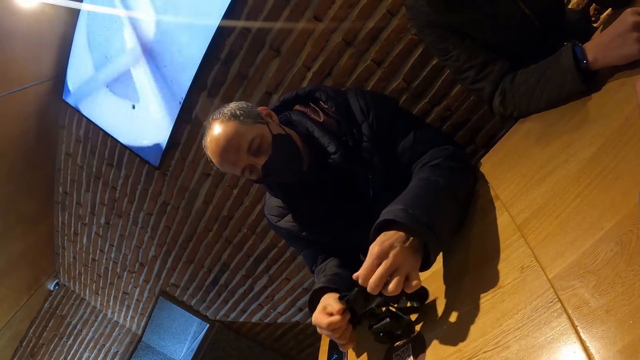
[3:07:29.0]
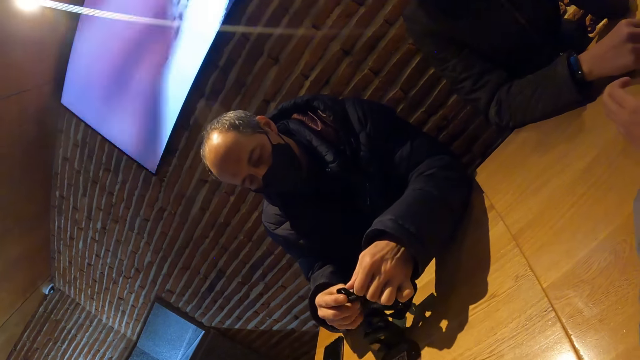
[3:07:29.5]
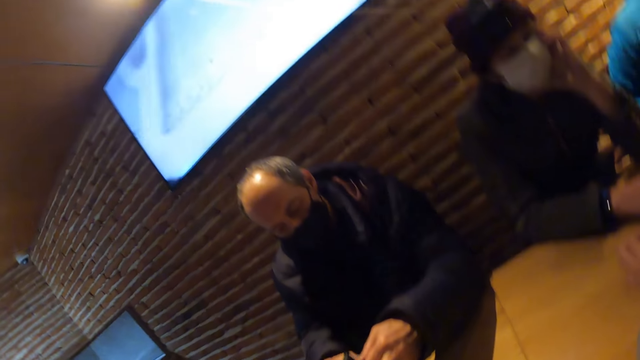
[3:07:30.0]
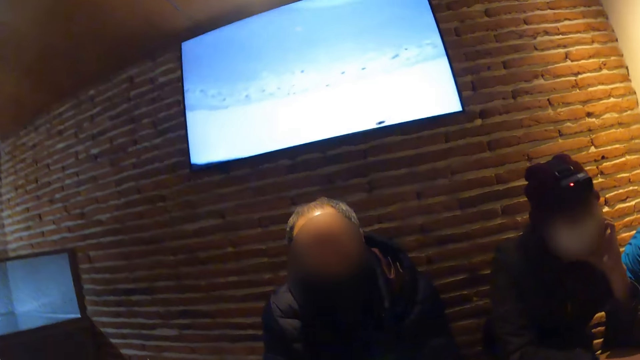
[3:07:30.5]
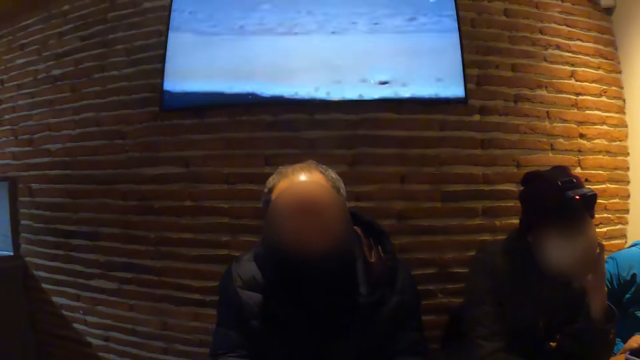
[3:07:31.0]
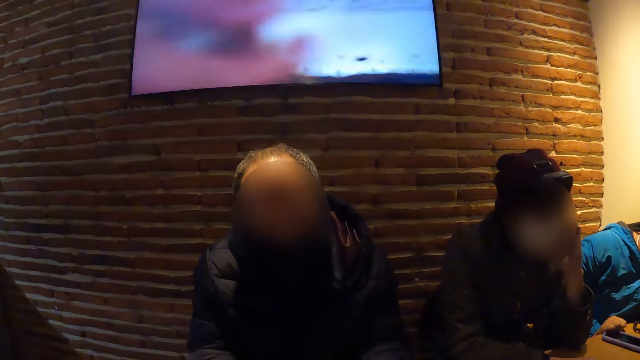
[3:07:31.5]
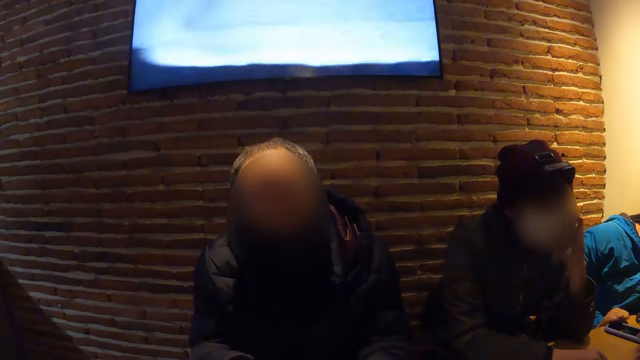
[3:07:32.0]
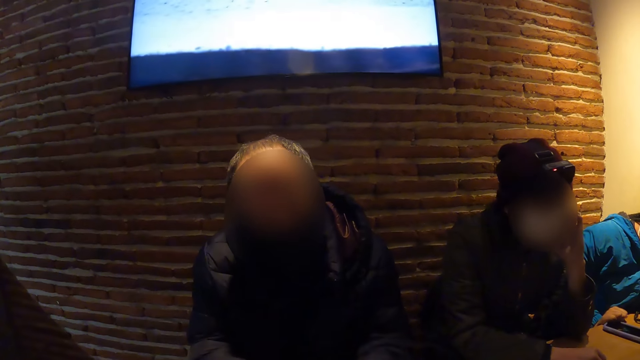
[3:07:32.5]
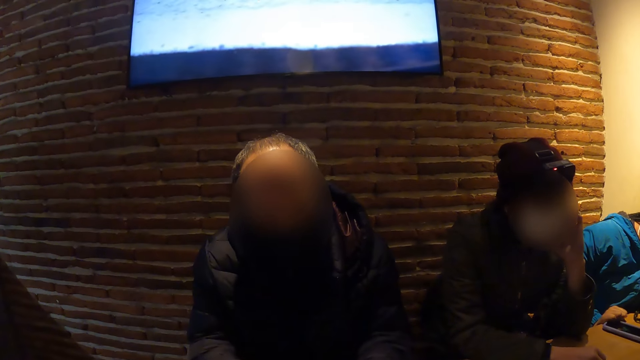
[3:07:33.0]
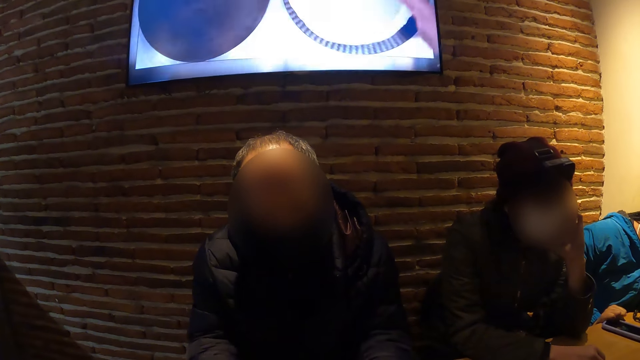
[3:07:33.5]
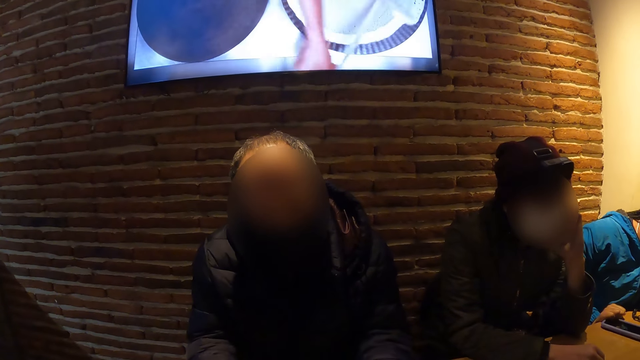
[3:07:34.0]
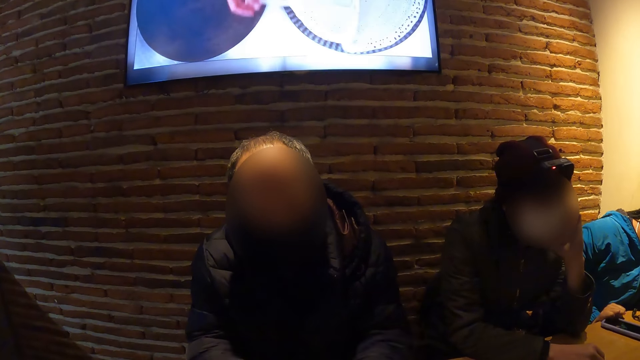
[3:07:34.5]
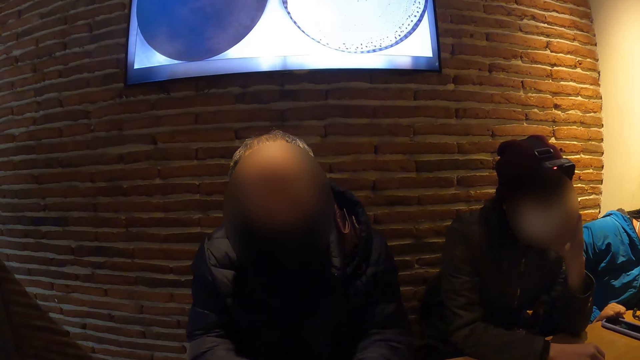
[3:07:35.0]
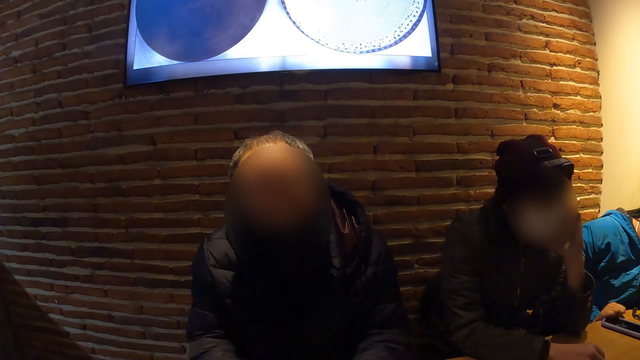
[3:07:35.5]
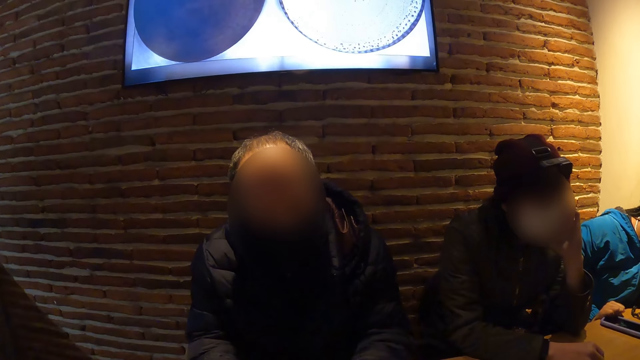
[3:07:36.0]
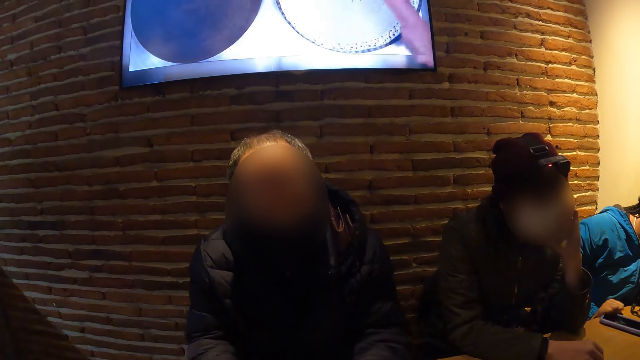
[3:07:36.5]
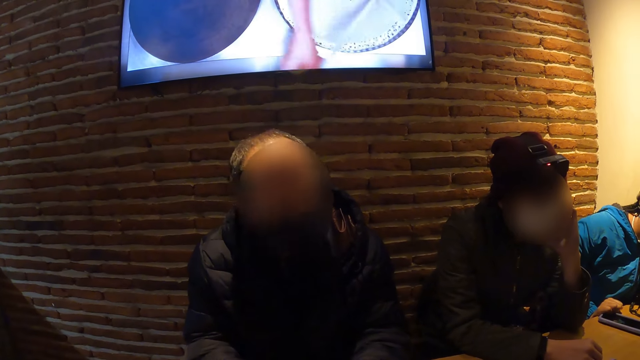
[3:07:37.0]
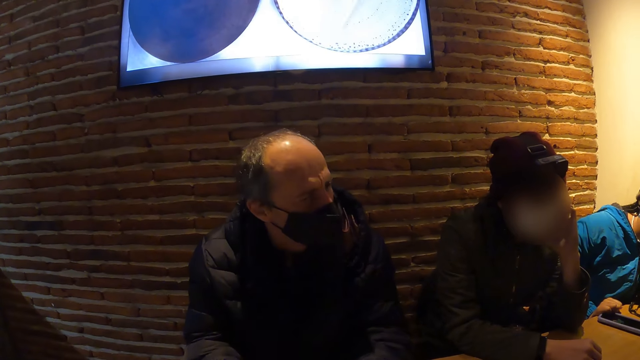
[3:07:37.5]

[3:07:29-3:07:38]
The camera wearer looks around the room.

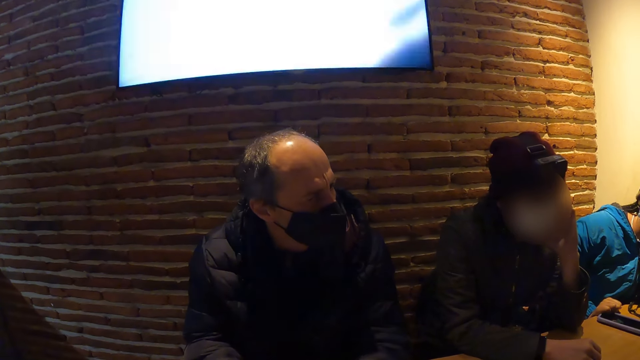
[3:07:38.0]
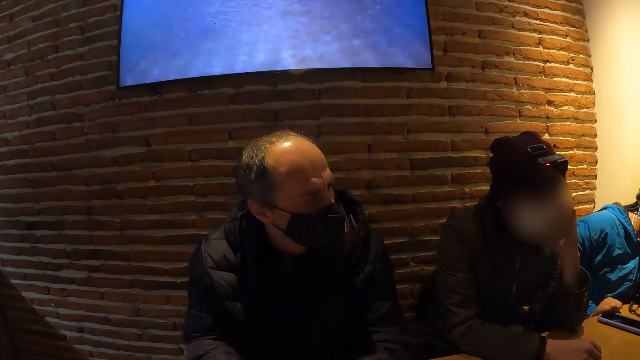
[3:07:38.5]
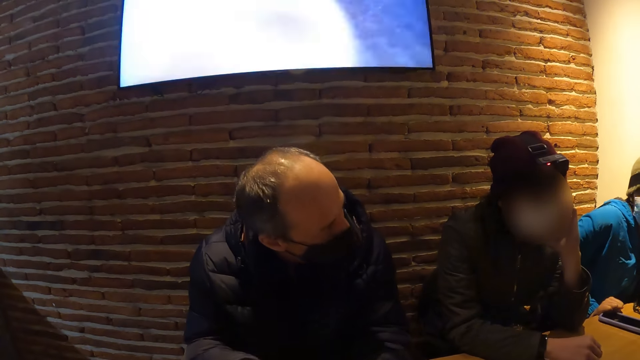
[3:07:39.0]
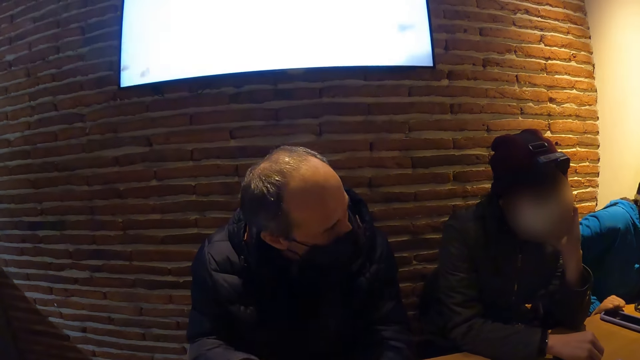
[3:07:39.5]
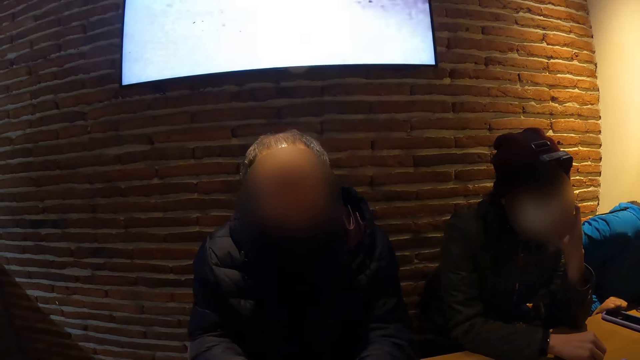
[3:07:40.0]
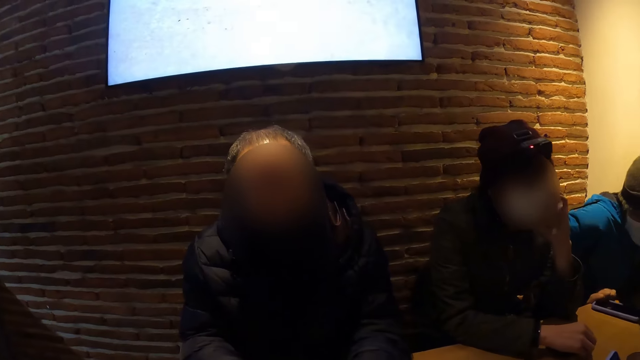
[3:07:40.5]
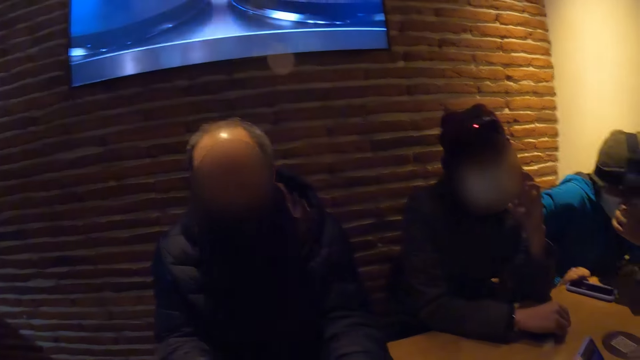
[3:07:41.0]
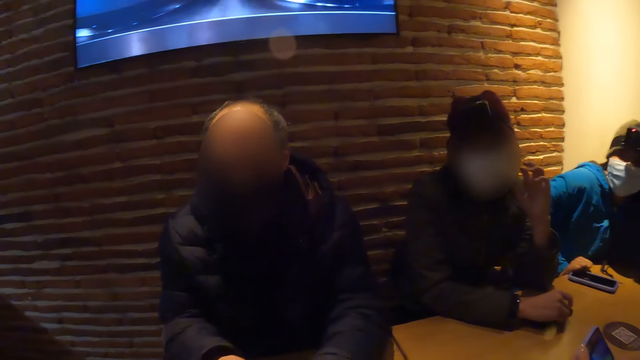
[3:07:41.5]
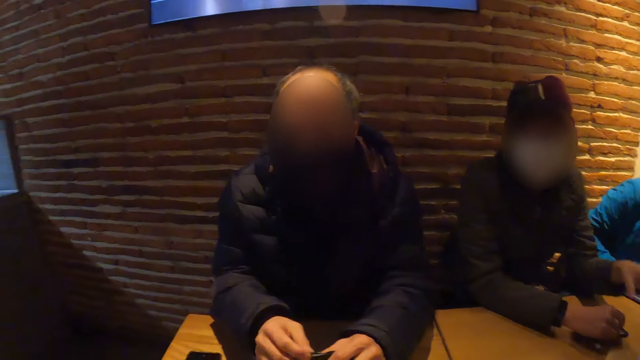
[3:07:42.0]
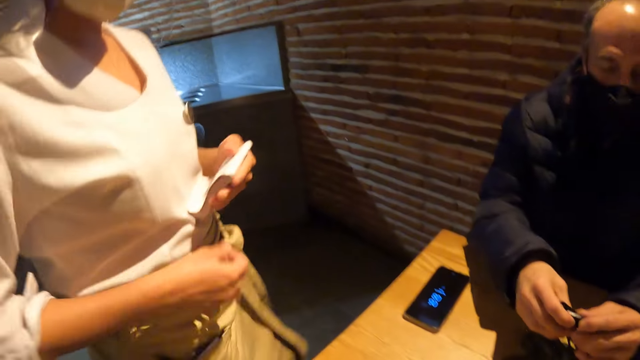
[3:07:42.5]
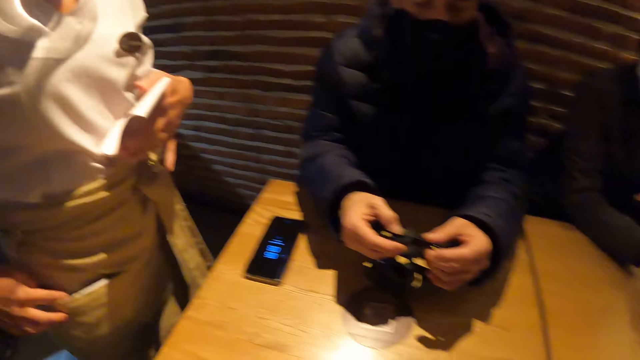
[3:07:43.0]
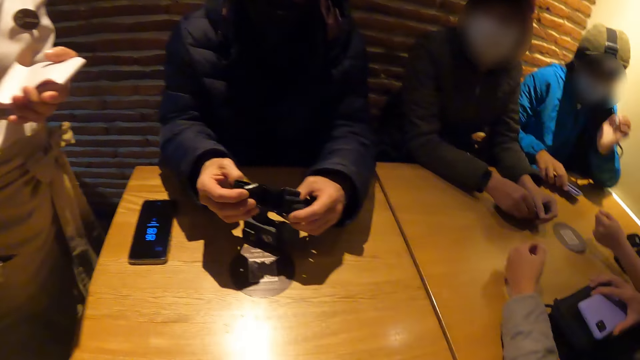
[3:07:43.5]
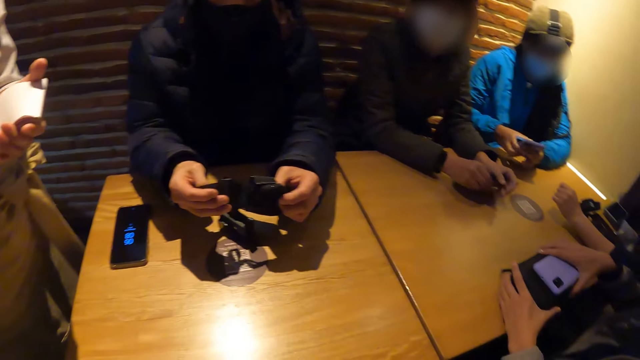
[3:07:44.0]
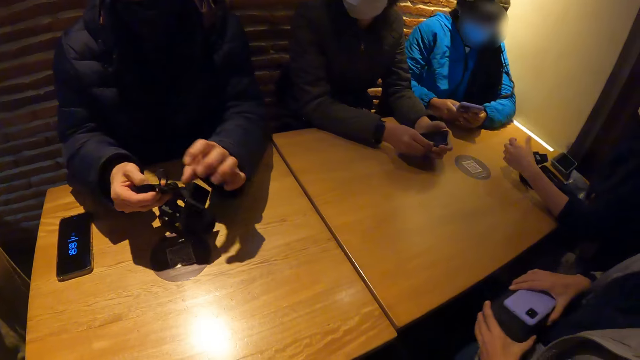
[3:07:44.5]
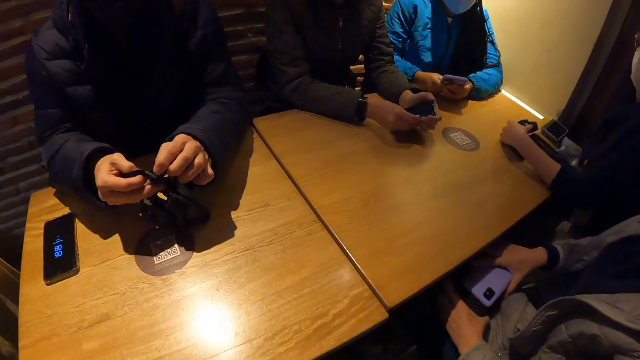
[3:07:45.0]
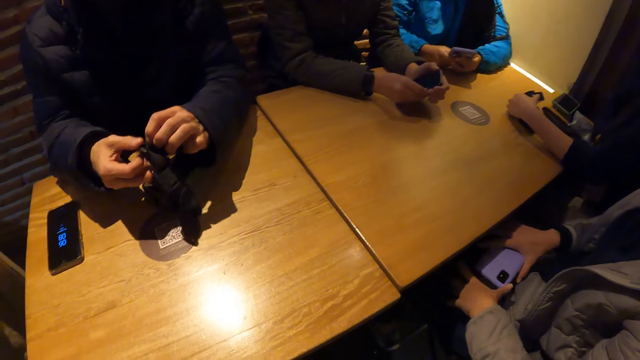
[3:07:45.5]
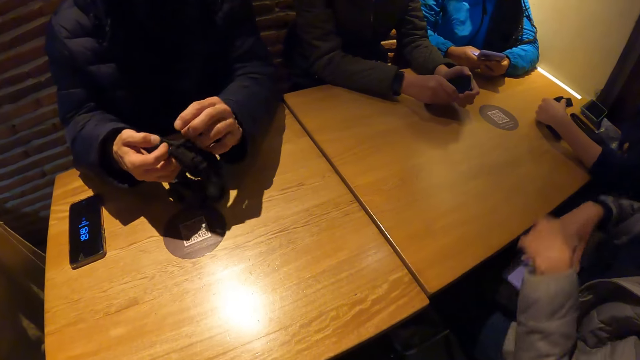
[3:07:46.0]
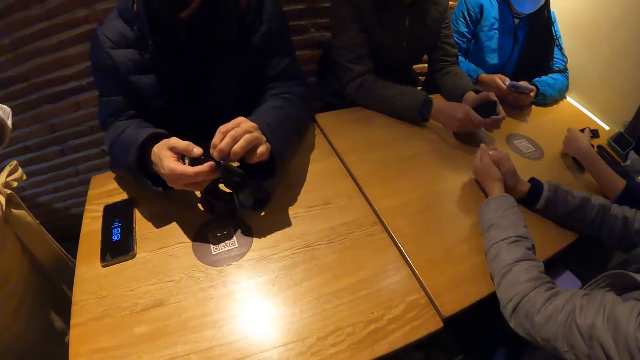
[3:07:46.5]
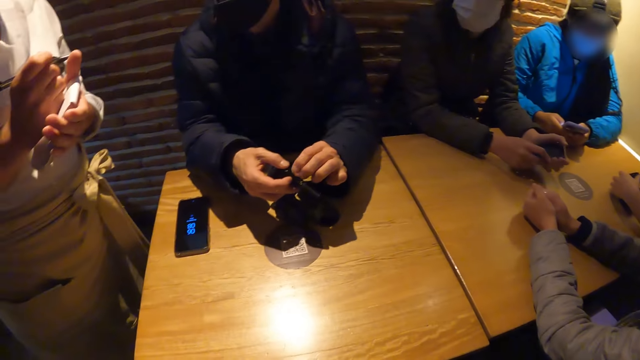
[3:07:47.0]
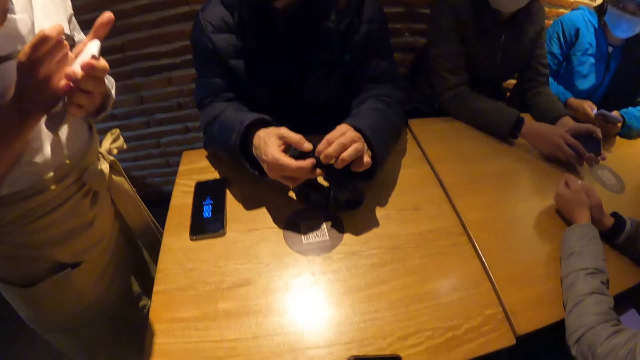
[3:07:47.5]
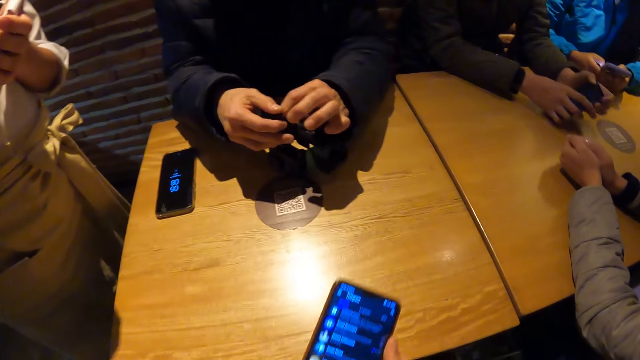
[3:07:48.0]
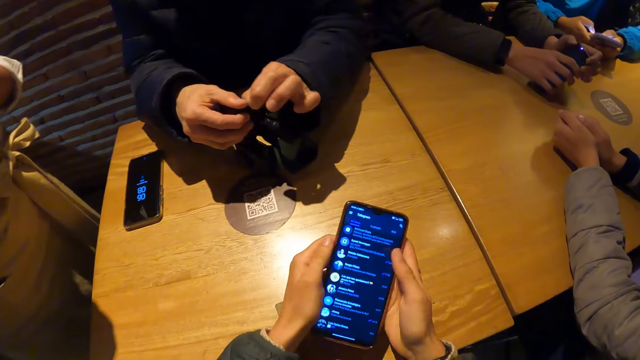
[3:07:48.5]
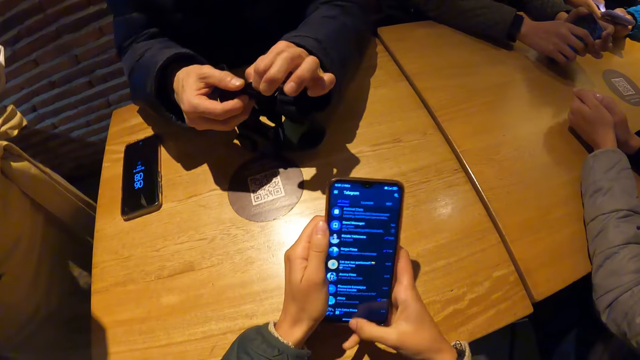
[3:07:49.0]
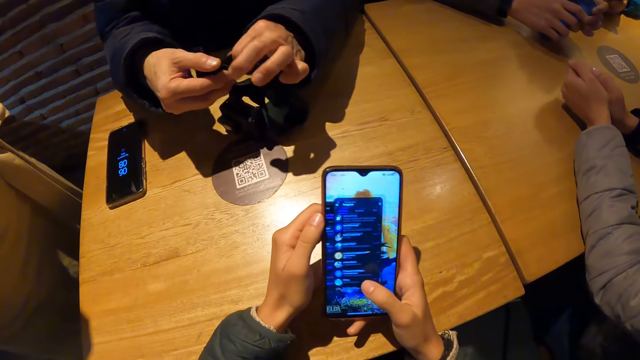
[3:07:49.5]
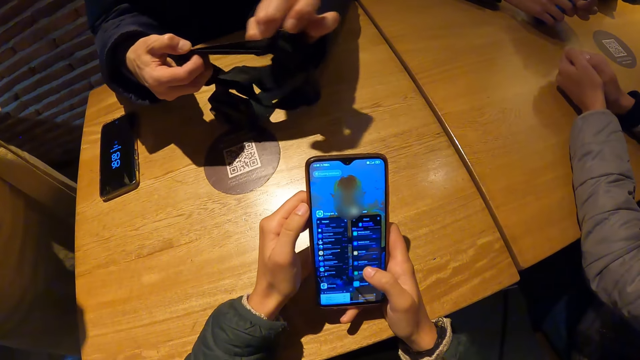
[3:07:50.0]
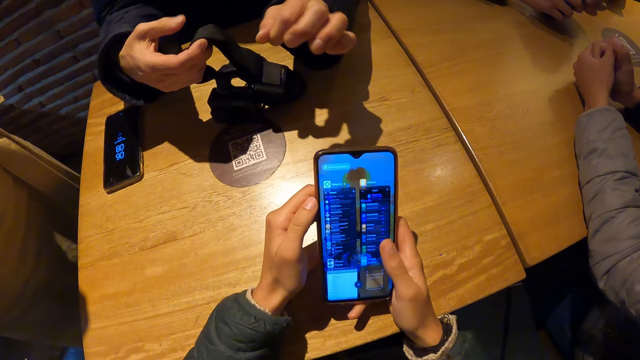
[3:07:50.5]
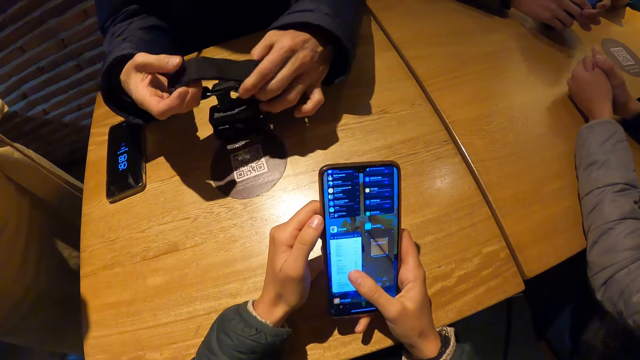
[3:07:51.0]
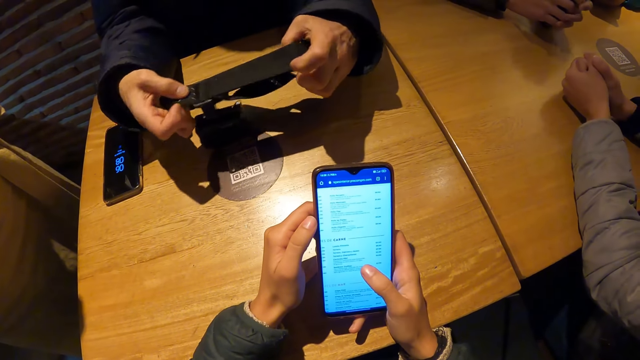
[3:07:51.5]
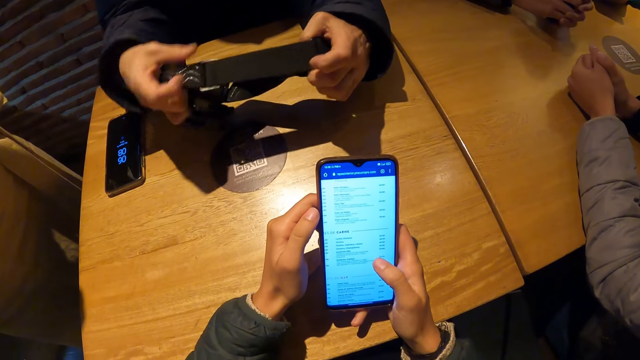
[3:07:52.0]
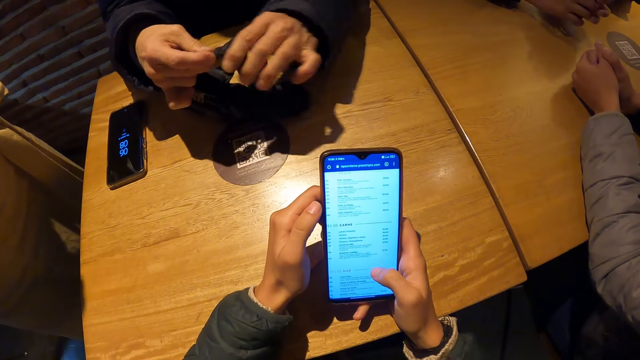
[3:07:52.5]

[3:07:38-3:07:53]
A man looks around the room. A woman interacts with the group of people. She takes a pen from her apron pocket with her right hand. A lady comes around. Another woman picks up the phone on the table with her right hand. A third woman moves the purse and phone on the table with both hands. The lady holds the paper. The third woman places the purse and the phone on her thigh with both hands. Another man touches his lap and stretches his hands. The camera wearer holds the phone in both hands. They scroll the phone.
